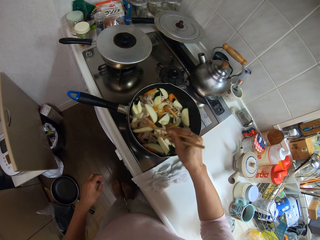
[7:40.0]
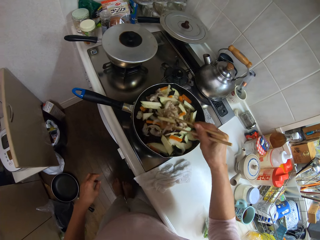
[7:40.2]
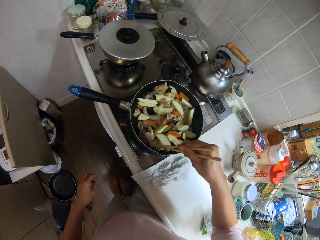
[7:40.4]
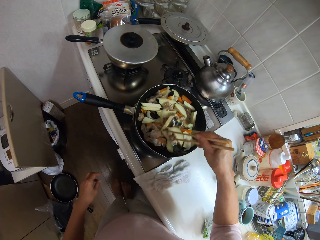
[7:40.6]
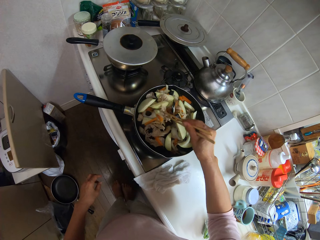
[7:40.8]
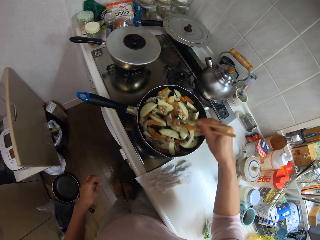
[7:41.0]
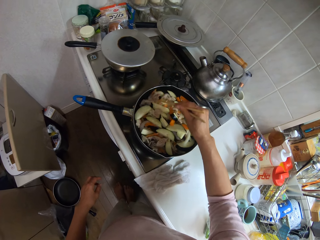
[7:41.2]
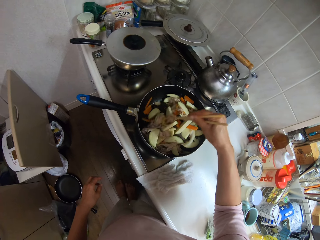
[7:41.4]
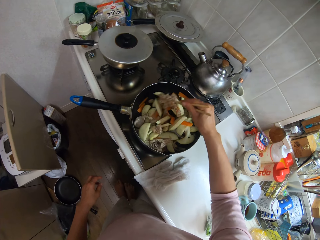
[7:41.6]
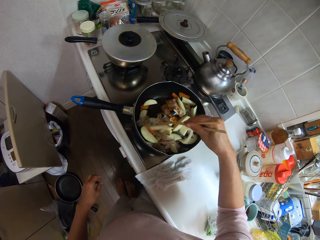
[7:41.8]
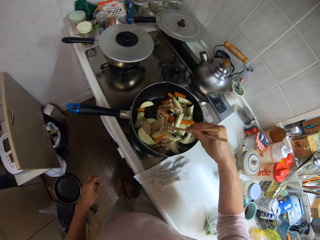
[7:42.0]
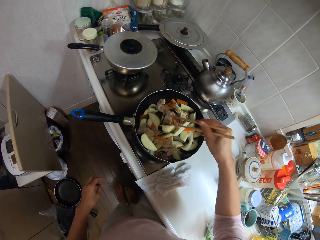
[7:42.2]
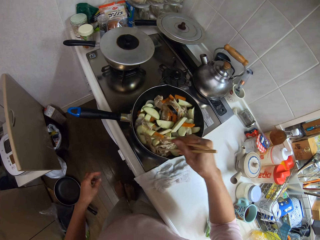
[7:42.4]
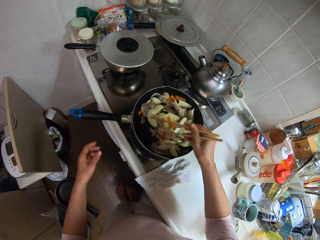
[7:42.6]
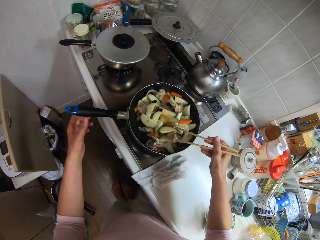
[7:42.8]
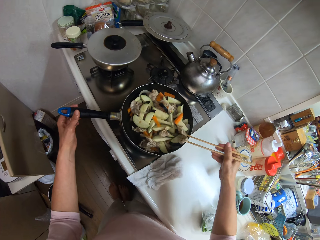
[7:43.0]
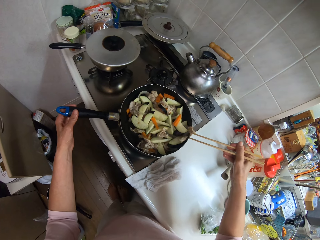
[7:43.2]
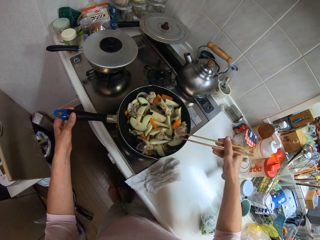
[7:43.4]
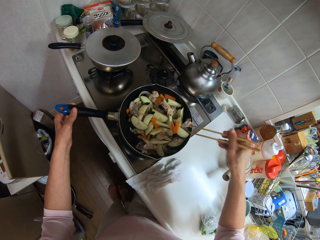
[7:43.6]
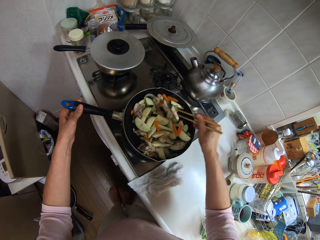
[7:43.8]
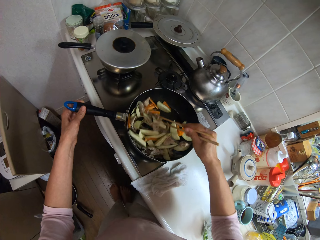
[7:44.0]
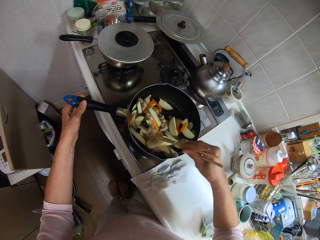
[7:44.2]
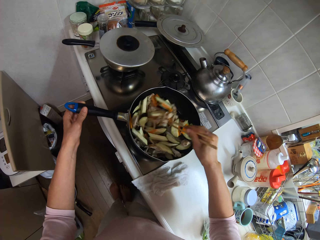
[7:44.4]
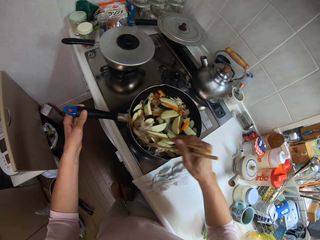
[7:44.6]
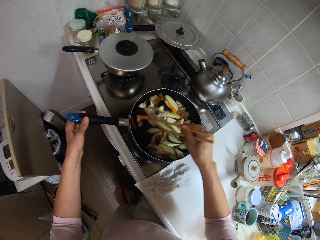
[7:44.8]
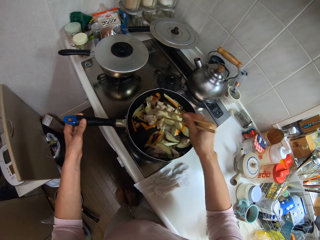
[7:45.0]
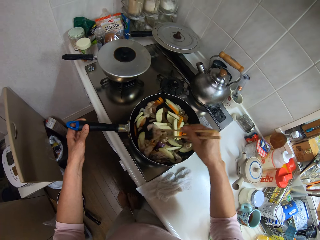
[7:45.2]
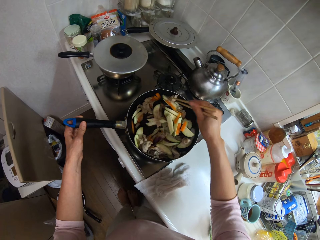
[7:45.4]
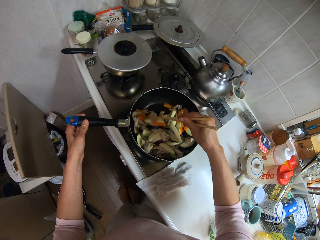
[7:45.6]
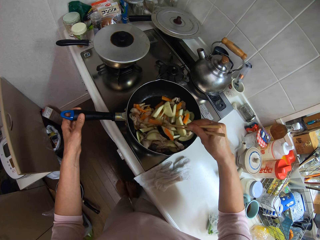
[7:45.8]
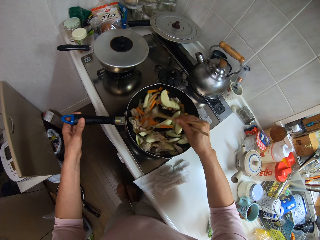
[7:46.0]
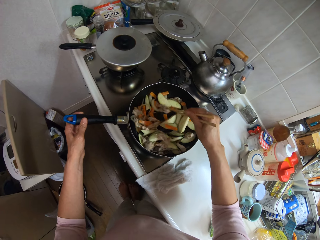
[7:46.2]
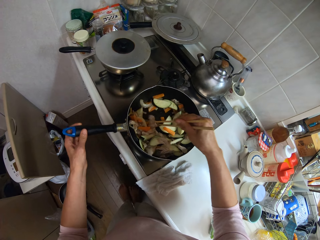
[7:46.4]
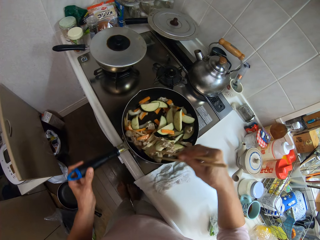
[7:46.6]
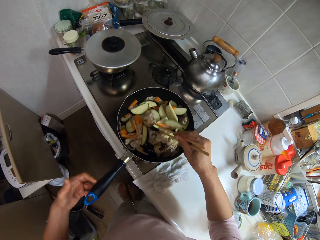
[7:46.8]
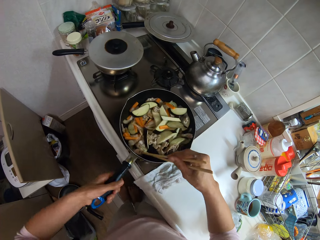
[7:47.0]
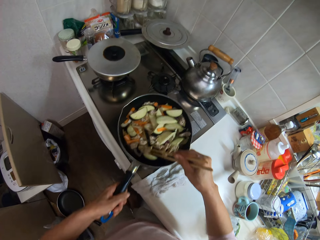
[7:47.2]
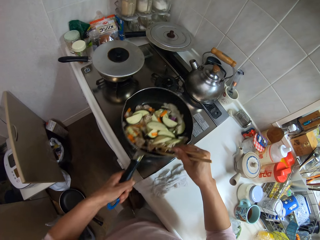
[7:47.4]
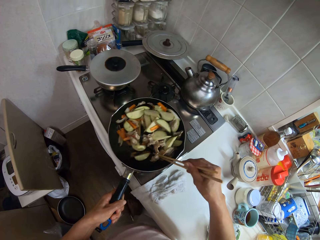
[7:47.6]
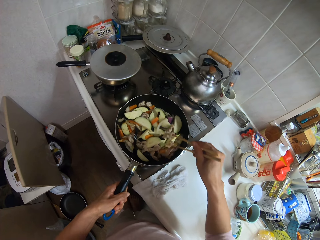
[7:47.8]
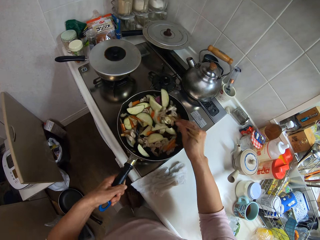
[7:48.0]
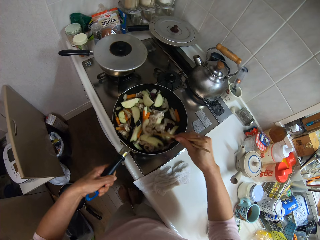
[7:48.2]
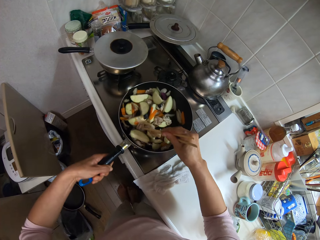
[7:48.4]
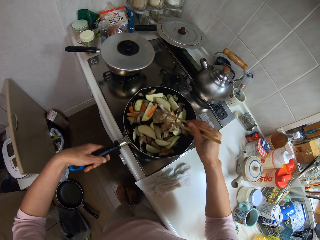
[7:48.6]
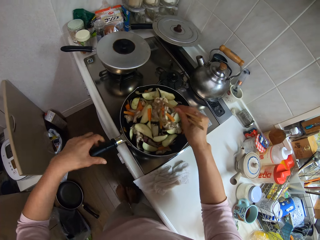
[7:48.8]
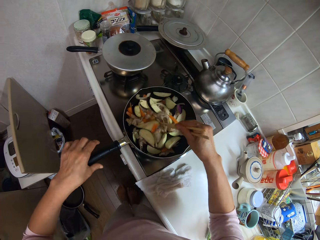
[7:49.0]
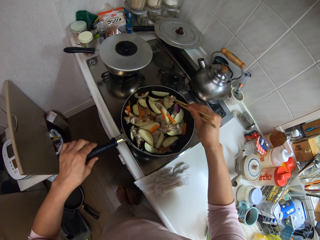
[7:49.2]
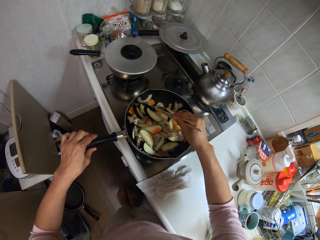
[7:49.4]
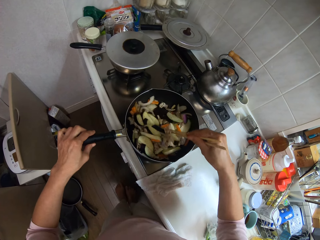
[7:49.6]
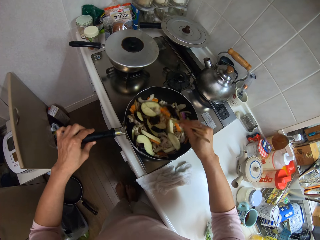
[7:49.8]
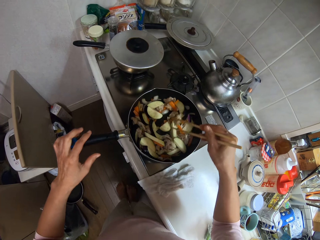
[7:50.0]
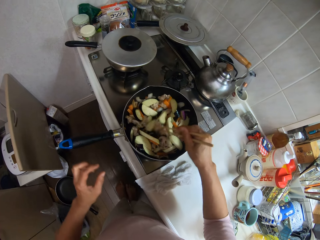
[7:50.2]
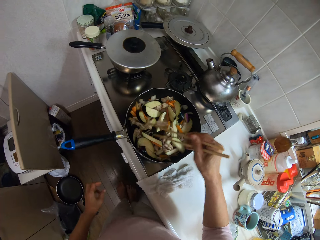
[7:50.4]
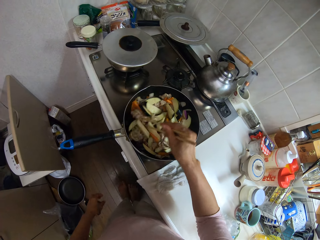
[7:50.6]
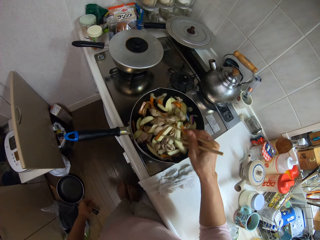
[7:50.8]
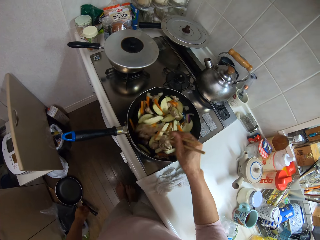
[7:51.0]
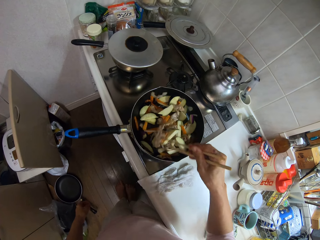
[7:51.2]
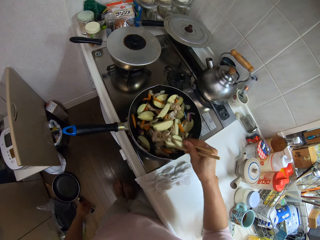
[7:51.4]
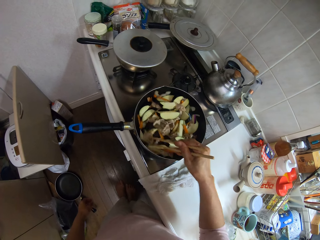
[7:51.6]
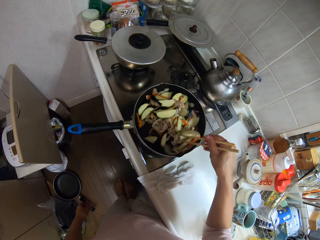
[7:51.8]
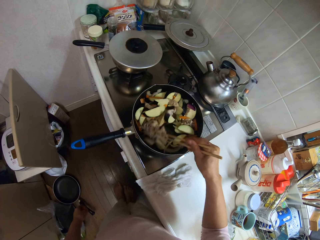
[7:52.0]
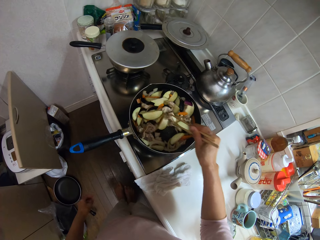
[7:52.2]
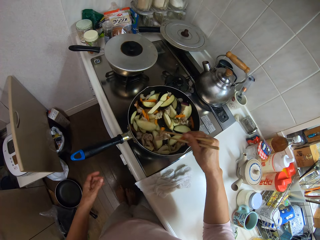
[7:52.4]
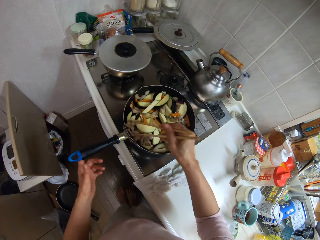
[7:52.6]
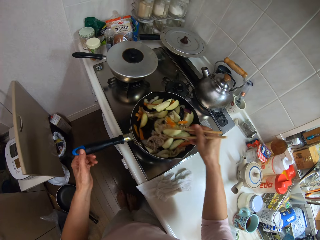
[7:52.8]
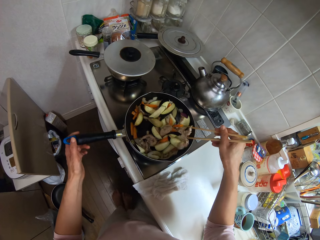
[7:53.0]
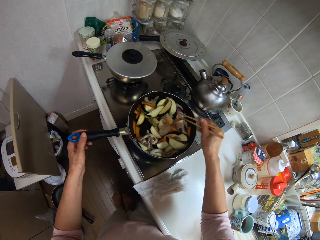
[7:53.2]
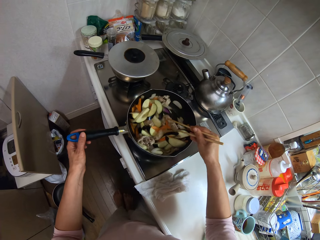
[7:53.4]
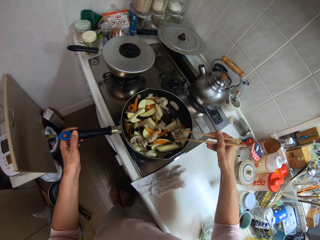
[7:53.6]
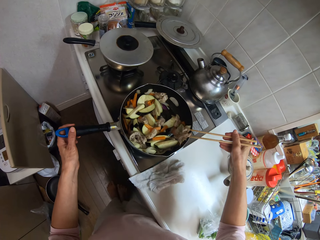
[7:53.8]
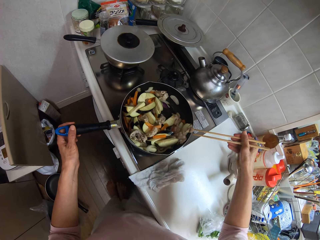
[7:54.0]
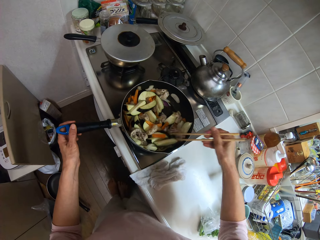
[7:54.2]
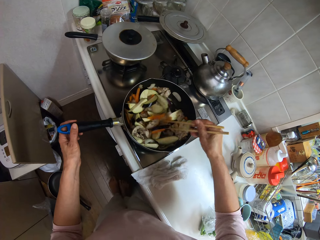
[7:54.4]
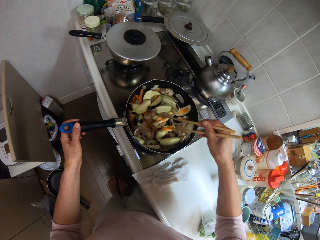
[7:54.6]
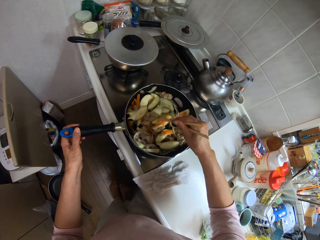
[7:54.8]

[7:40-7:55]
The camera wearer holds the handle of the pan with her left hand. She stirs the food. She moves the frying pan. She stirs the food. She shakes the frying pan. She stirs the food. She lifts the frying pan. She places the frying pan on the gas. She stirs the food. She lets go of the frying pan handle. She stirs the food. She holds the frying pan handle. She stirs the food in the pan with chopsticks.

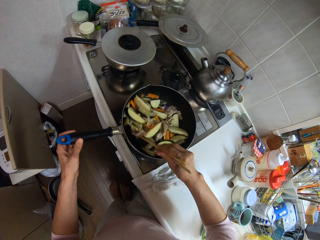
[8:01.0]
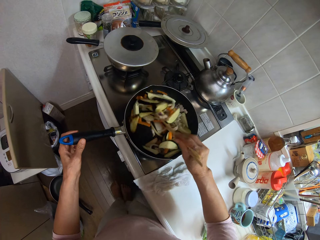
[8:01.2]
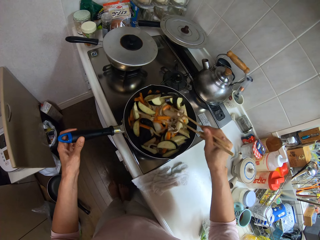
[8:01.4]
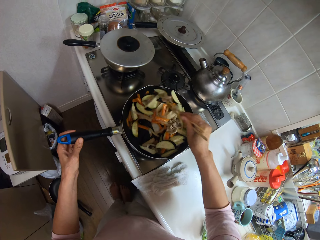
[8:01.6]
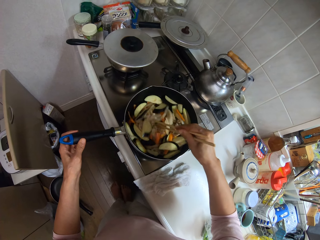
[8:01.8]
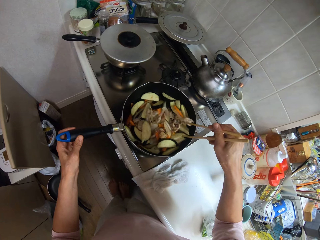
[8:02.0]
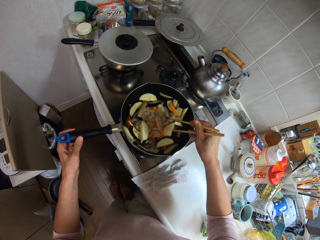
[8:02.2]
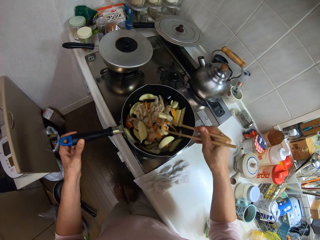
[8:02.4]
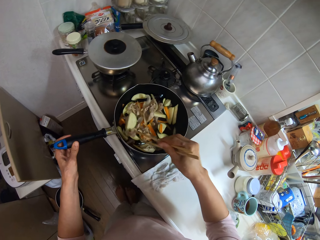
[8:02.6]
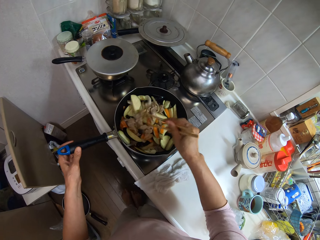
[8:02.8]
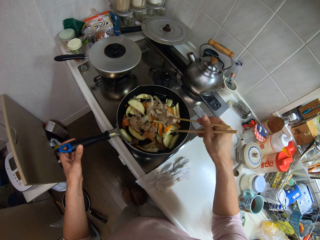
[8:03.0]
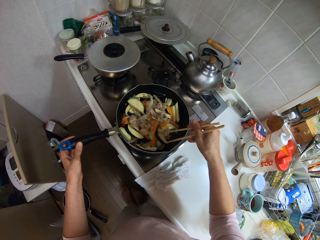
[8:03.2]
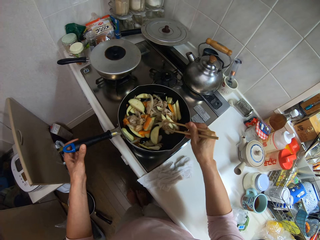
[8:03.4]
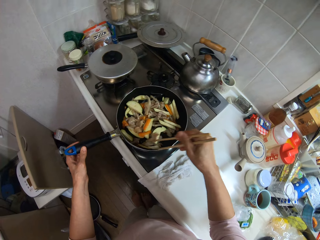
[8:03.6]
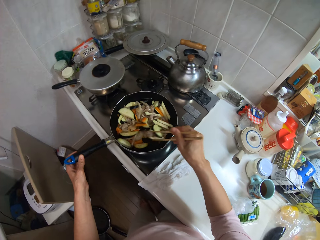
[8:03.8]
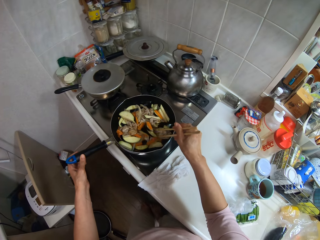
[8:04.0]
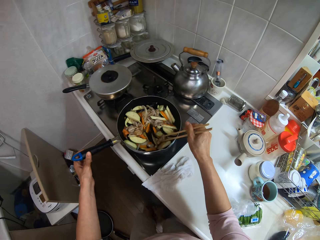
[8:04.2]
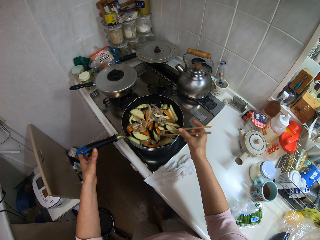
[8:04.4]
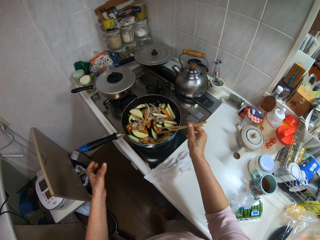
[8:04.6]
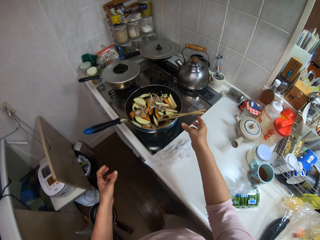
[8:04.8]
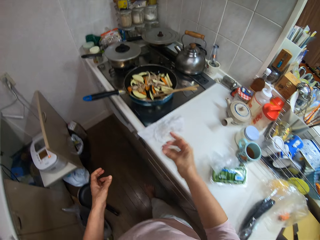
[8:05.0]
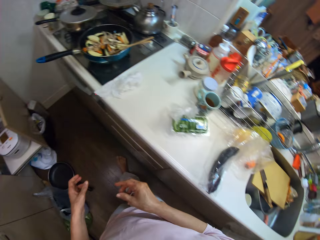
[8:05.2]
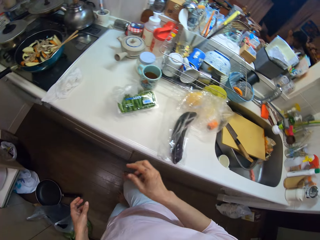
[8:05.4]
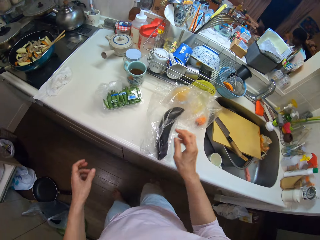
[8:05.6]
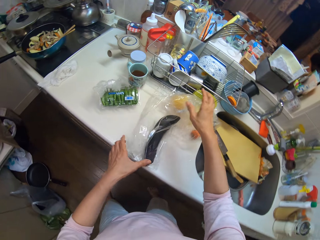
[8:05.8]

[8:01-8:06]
The camera wearer lets go of the frying pan handle. They let go of the chopsticks. They walk around the house.
